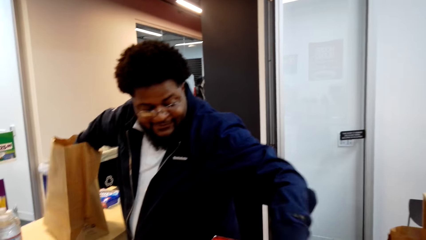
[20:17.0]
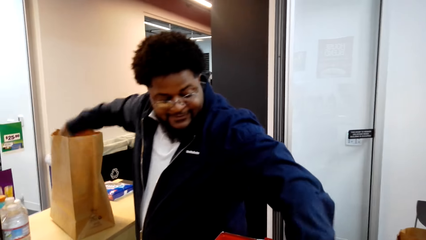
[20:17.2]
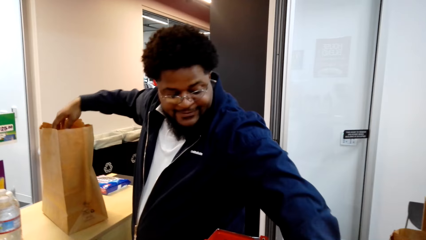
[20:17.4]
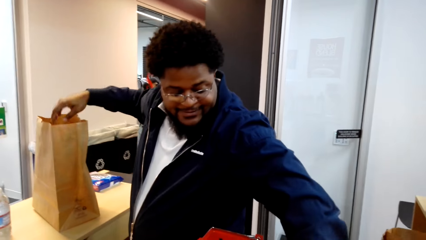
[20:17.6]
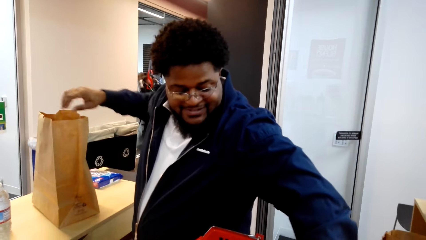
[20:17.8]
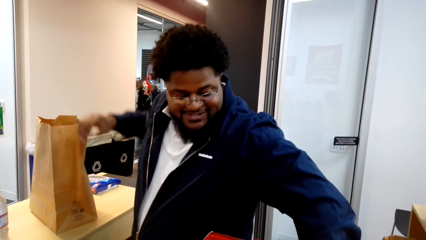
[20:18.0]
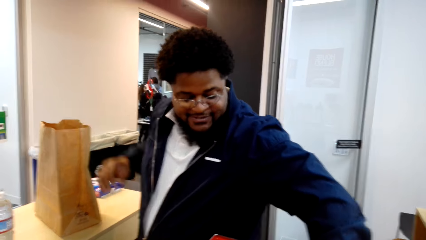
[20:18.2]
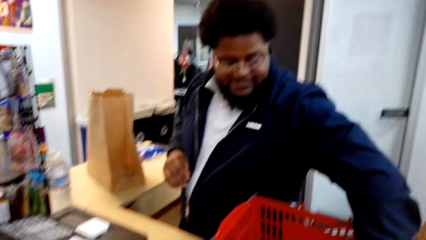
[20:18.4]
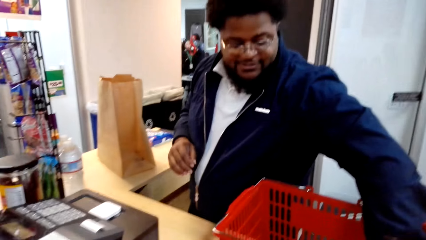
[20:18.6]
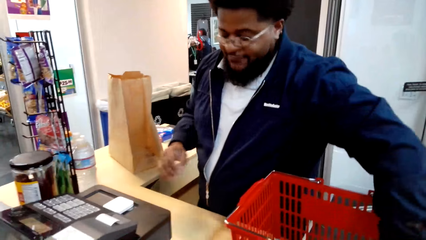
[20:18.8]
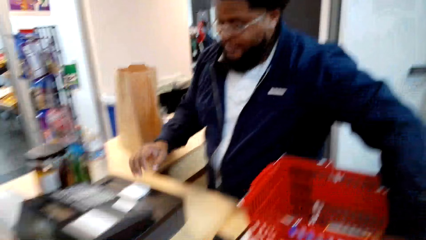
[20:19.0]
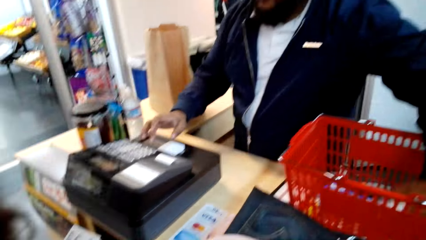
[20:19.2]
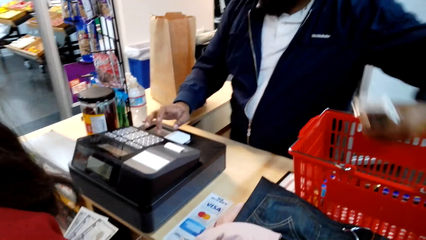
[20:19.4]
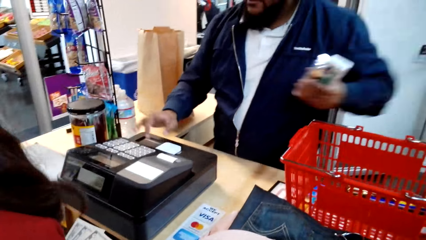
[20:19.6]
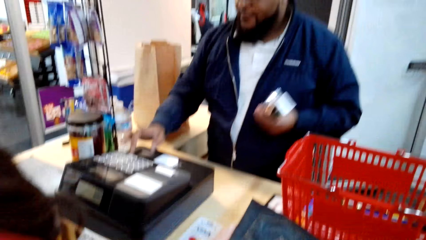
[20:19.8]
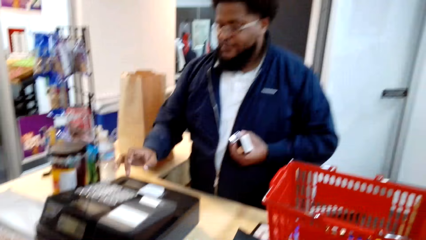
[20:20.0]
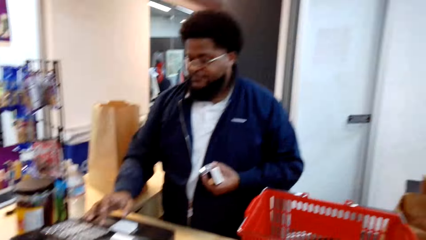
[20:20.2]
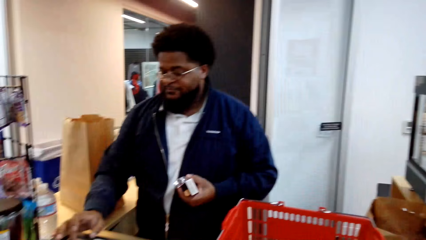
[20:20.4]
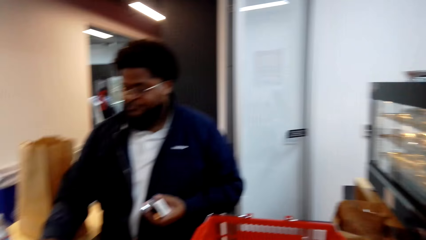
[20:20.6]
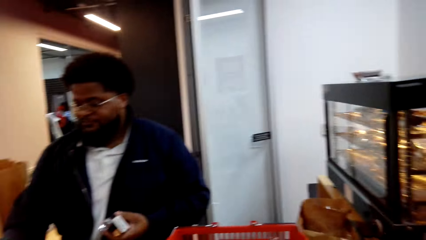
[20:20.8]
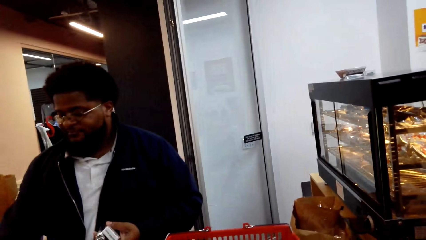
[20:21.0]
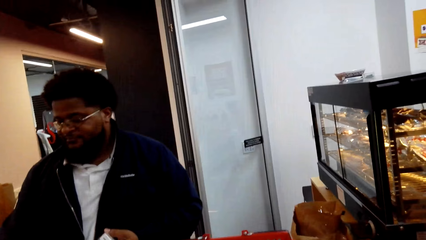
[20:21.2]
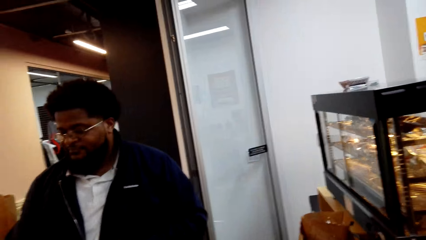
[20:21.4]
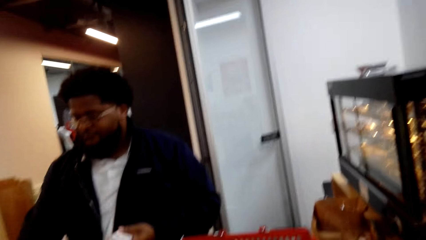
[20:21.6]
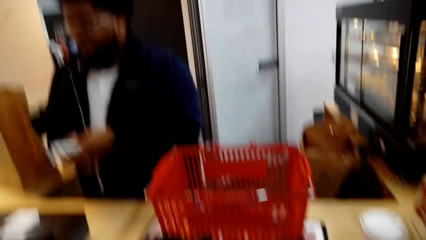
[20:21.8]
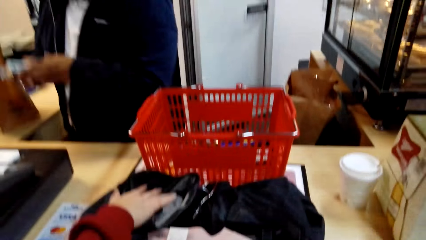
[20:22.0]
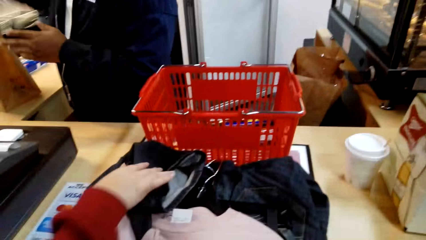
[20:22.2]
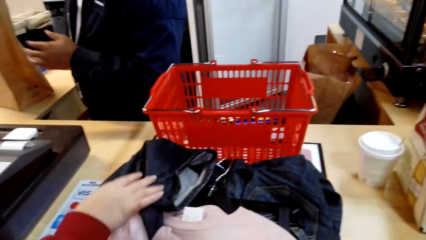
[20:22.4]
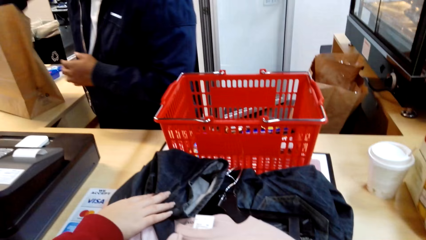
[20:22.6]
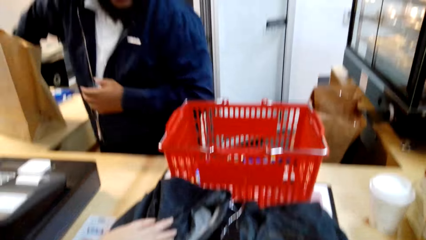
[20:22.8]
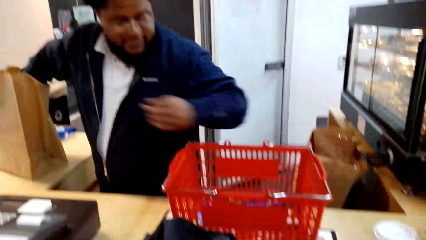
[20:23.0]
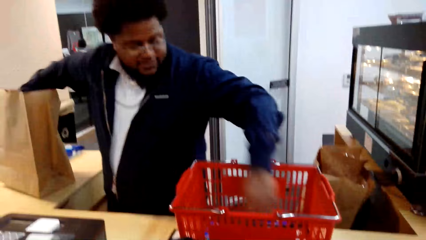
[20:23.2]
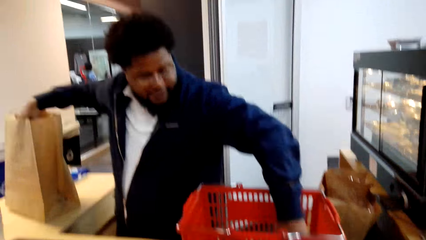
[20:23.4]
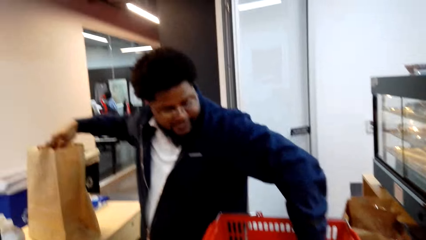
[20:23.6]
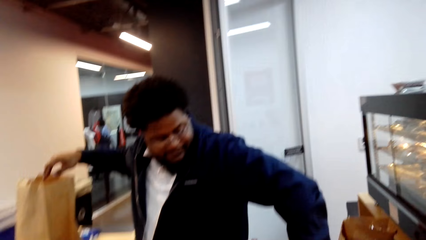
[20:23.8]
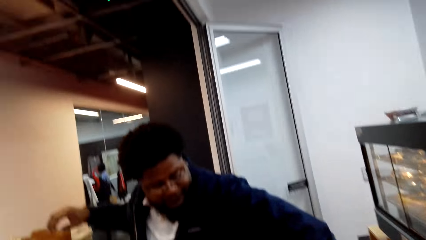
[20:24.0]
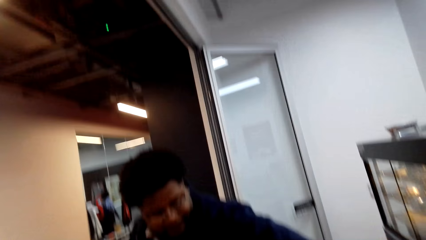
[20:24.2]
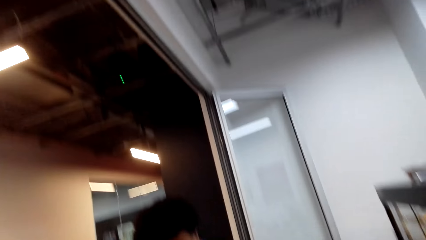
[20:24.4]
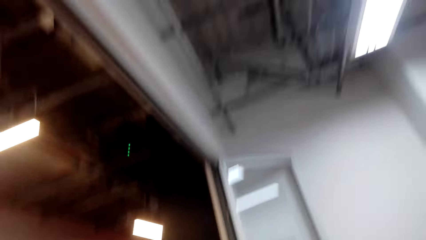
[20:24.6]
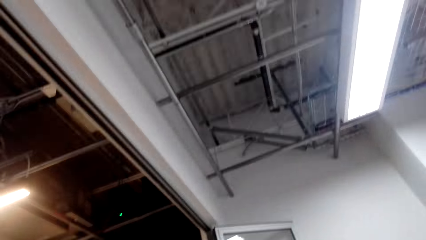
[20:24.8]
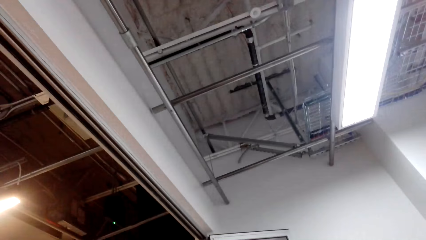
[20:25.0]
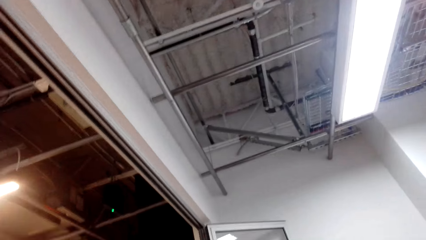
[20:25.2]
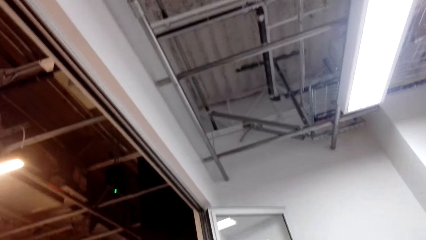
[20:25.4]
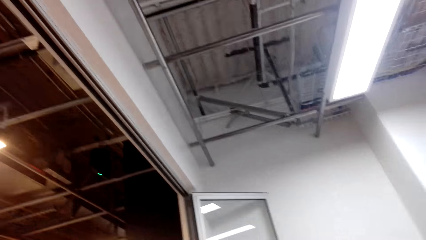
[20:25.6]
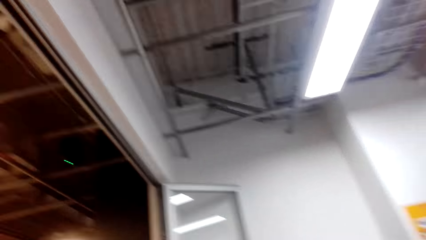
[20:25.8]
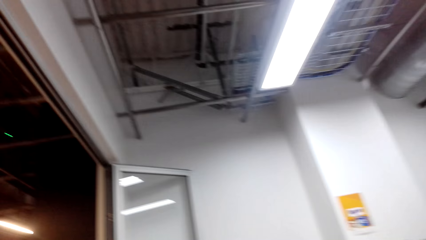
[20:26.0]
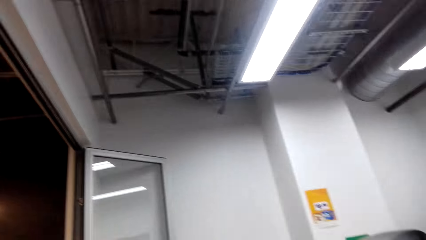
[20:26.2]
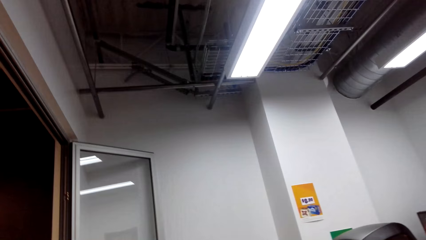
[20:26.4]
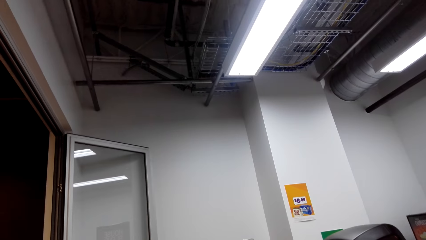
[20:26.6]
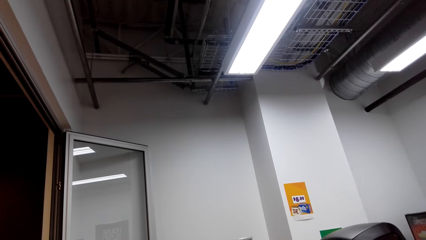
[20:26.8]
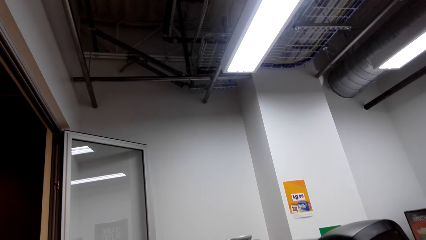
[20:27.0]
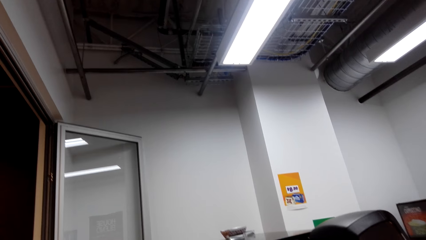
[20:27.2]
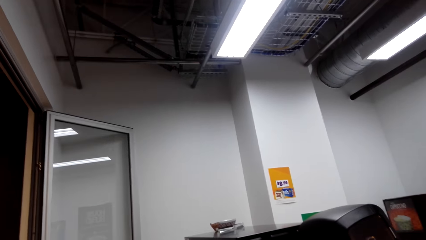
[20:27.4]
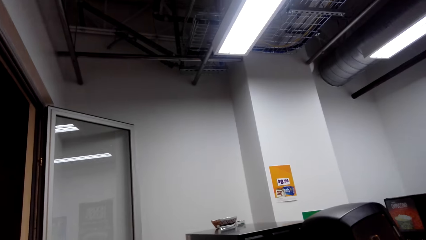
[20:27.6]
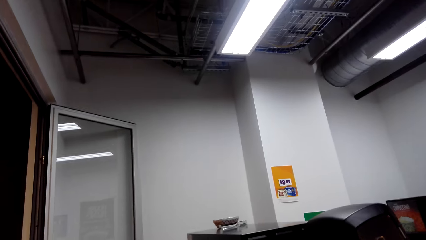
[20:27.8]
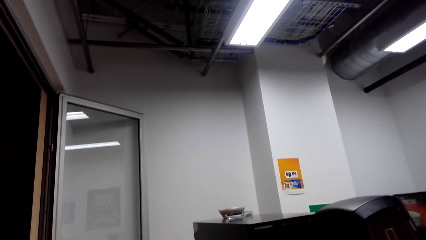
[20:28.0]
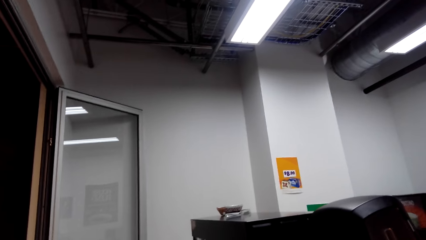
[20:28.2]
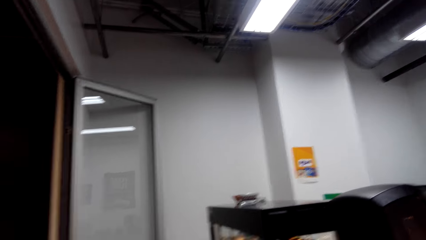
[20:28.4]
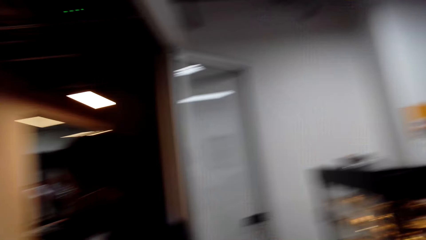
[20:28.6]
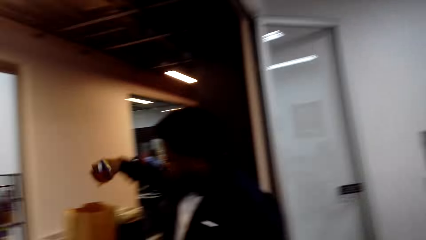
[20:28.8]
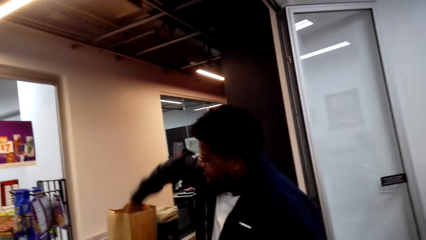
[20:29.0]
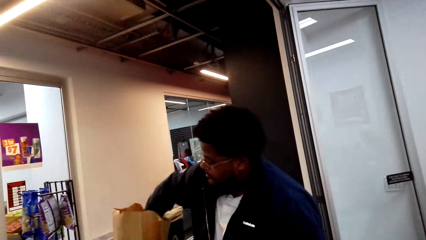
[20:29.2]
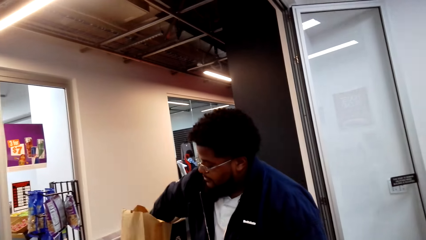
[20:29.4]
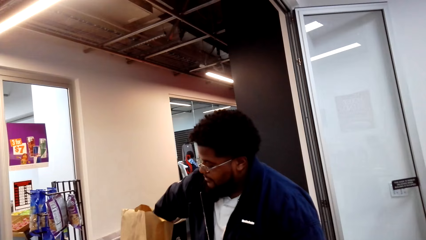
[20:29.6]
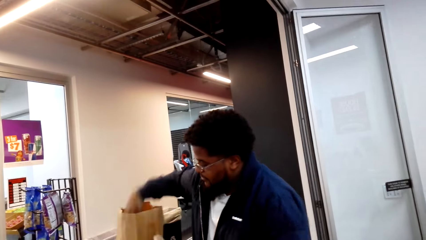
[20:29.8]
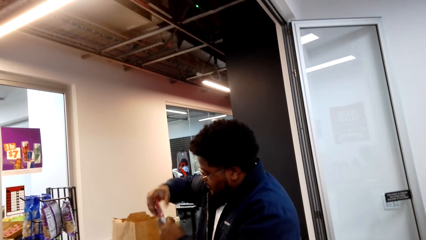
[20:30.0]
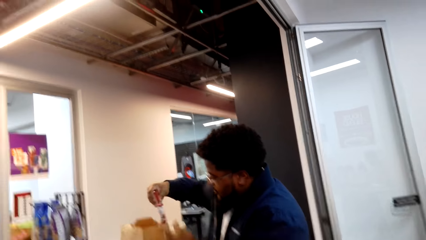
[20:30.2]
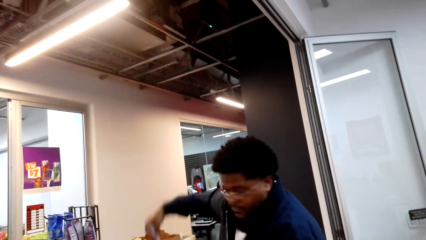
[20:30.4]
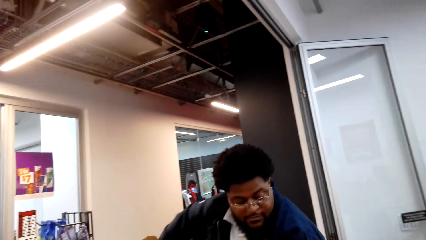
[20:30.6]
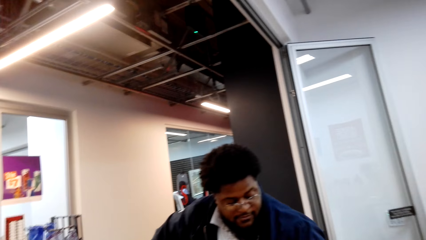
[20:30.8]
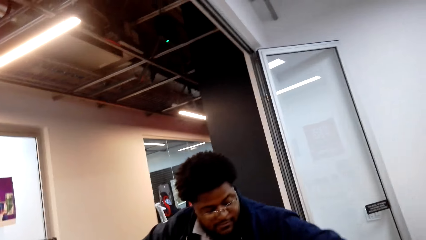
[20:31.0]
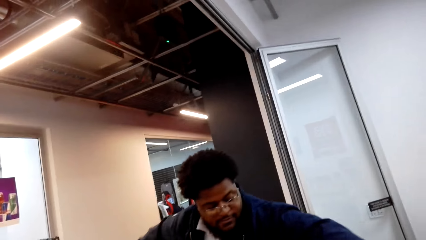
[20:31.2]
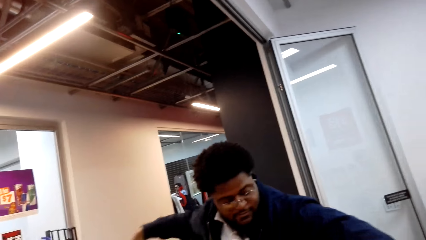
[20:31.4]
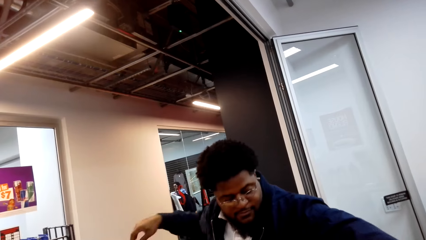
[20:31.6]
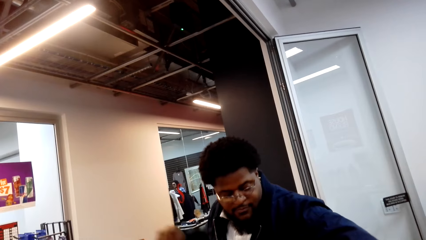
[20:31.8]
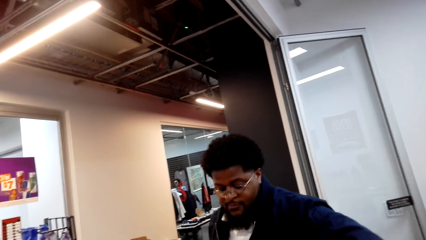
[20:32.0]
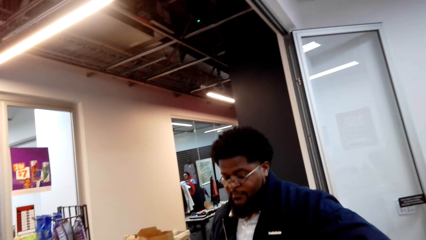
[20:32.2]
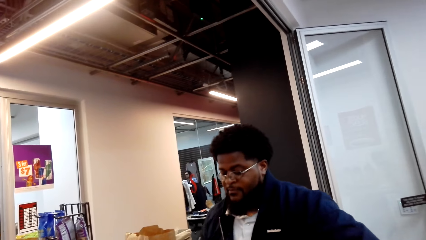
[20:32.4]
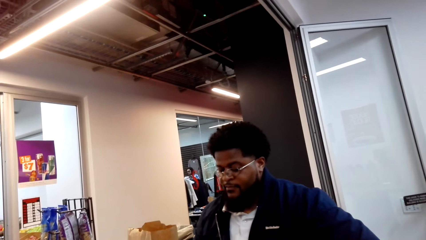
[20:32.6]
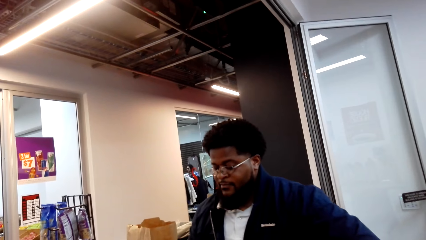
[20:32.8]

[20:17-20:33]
A person puts the packet in a shopping bag. The person takes the packet from the shopping courier and operates the counter machine. A man holds something. Another person touches the cloth. The first person puts the packet in the shopping bag. The camera wearer looks around the room. The first person puts the packet in the shopping bag.
